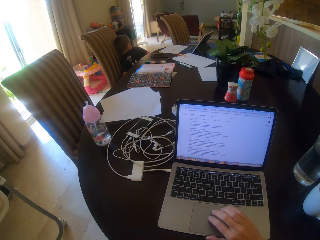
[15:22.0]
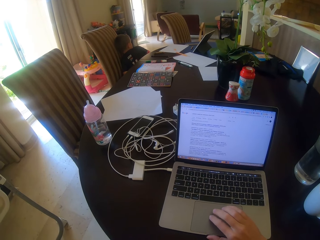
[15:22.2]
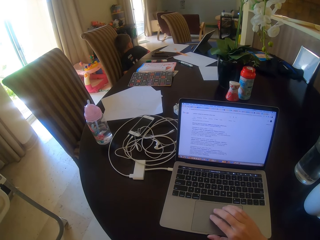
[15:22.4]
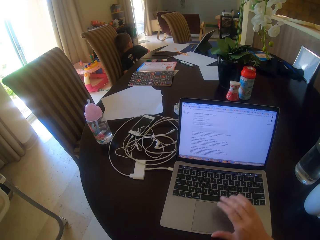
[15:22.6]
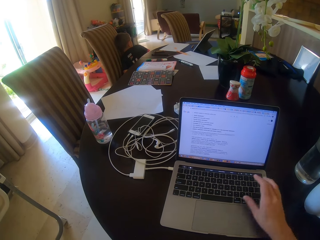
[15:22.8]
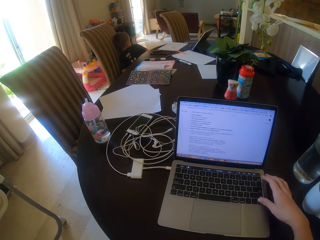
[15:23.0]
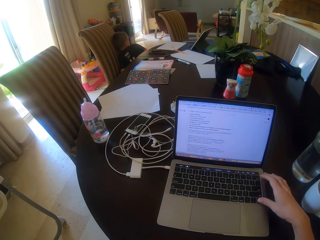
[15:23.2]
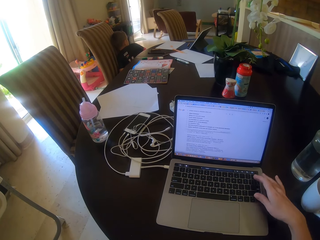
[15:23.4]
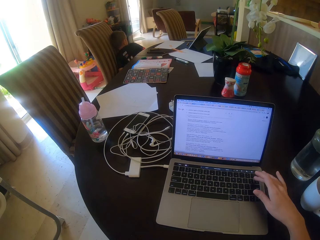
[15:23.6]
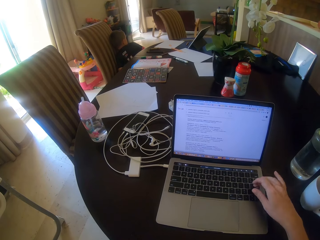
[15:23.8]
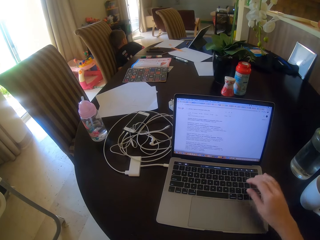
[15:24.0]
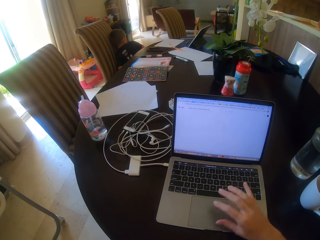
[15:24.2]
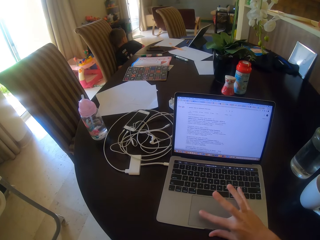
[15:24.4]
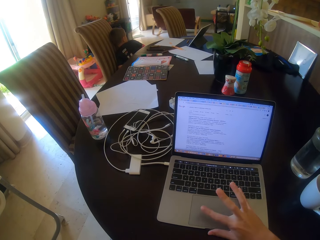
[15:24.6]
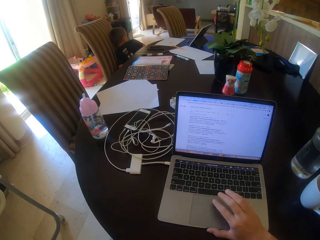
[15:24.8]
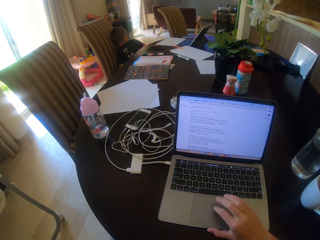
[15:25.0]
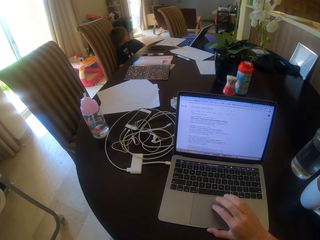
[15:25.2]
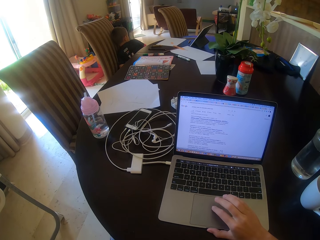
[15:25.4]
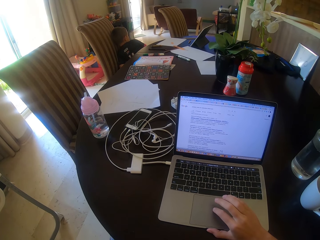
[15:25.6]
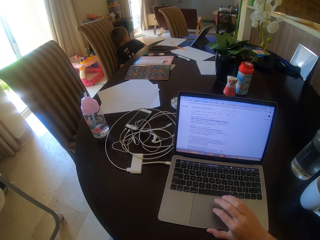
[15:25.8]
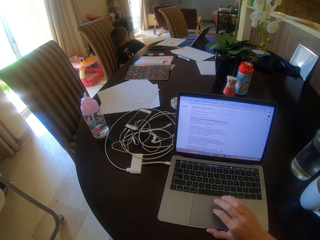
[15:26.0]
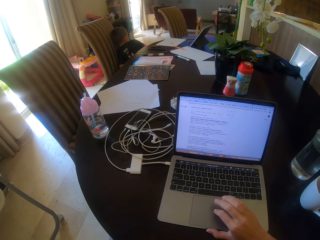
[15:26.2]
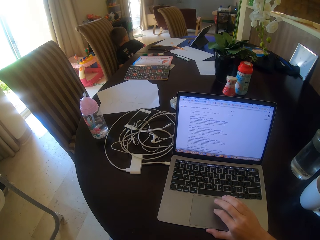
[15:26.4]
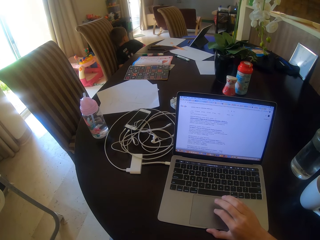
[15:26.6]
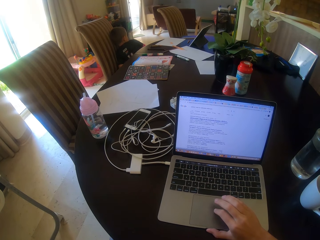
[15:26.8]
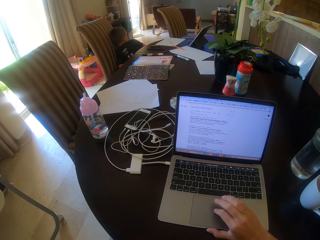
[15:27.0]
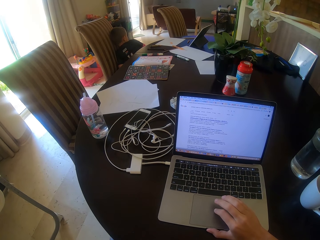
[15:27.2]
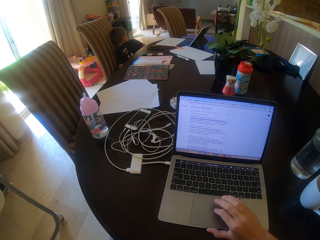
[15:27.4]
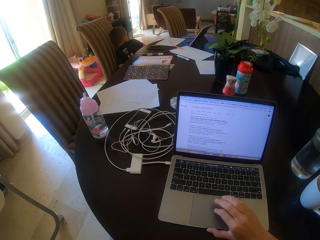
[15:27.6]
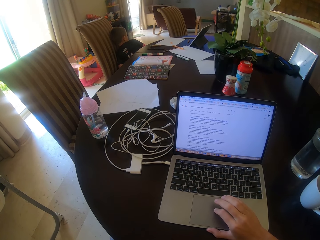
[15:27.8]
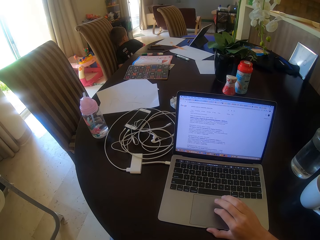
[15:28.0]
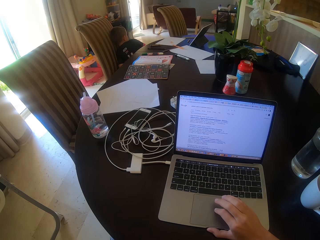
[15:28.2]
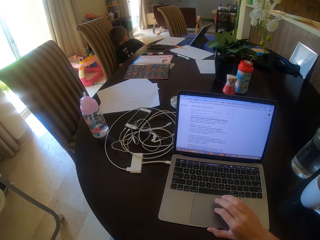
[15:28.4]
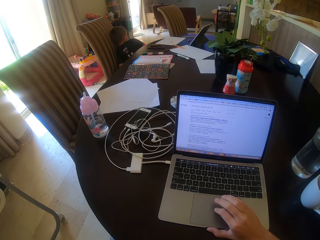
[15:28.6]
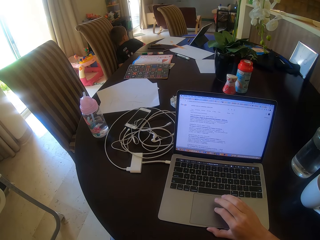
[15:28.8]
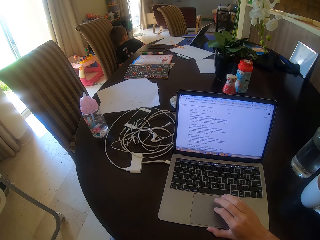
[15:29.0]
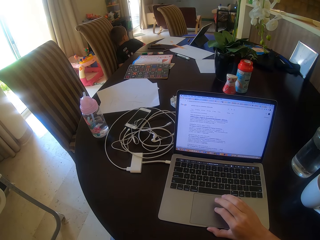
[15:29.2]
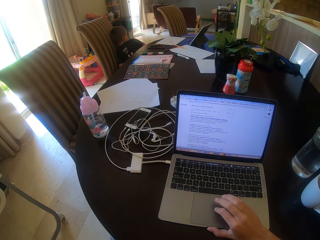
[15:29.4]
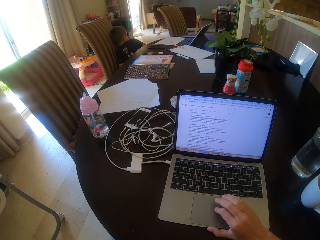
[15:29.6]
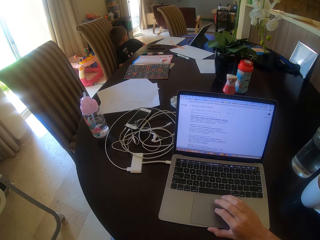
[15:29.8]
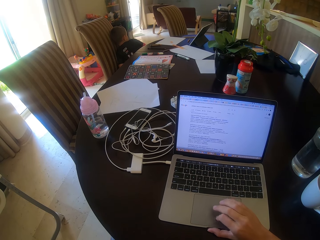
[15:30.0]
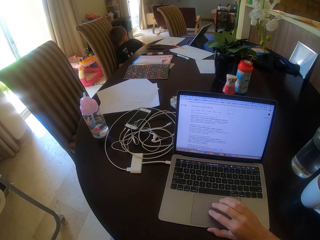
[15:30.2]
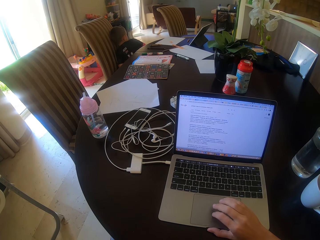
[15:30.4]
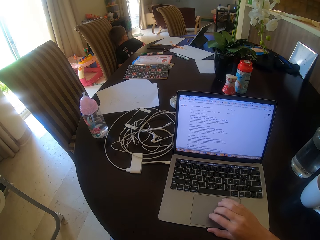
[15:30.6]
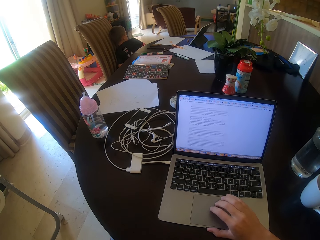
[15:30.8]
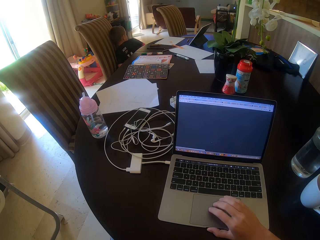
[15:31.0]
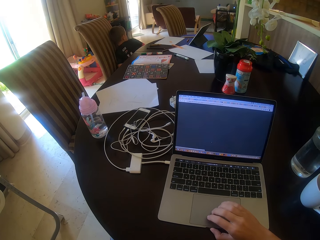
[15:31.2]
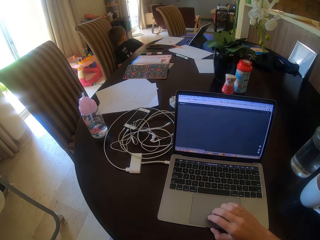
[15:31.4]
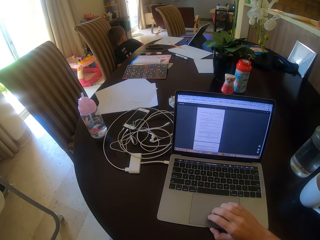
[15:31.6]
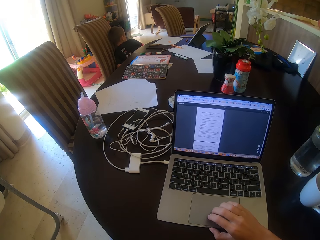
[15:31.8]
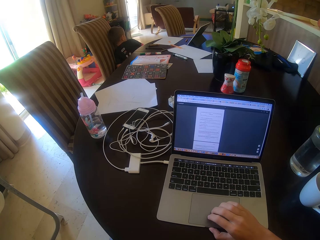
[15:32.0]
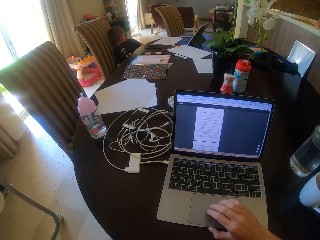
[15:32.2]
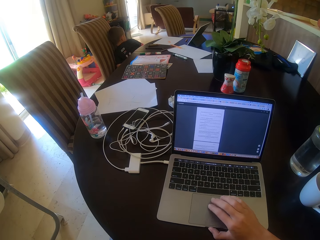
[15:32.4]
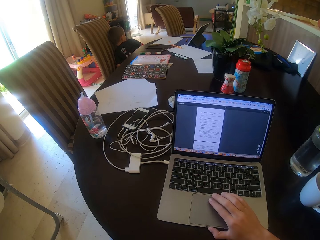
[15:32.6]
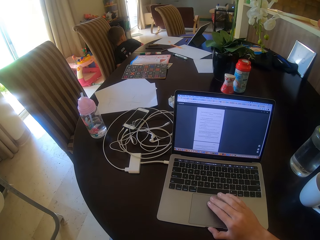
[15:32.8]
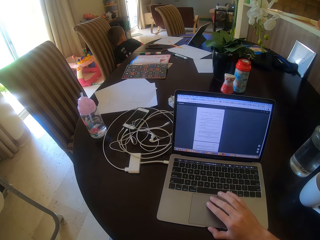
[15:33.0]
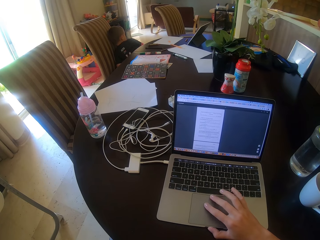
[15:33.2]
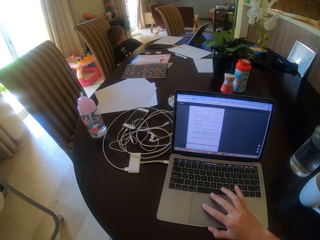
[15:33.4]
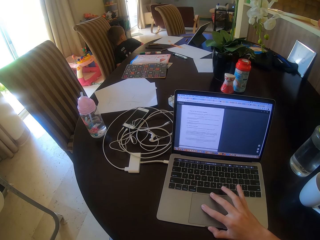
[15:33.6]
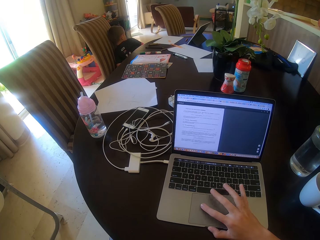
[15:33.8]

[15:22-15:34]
The camera wearer types on the keyboard. They touch the touchpad.

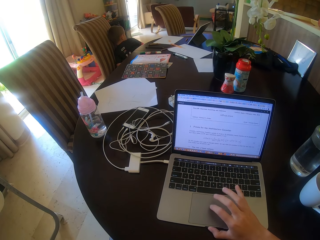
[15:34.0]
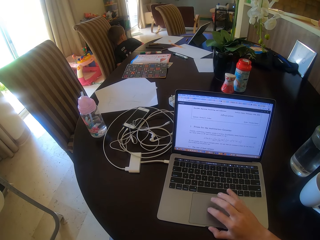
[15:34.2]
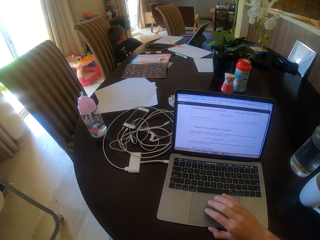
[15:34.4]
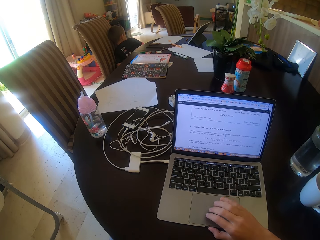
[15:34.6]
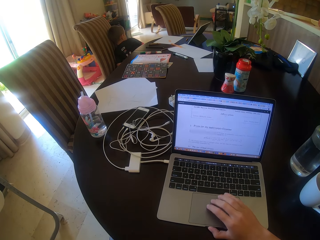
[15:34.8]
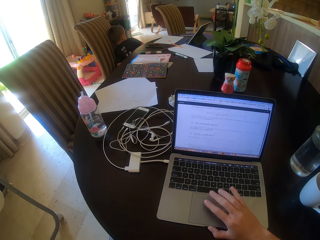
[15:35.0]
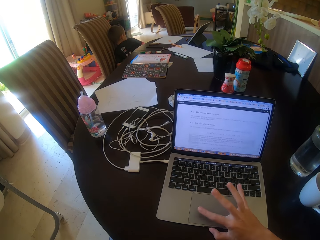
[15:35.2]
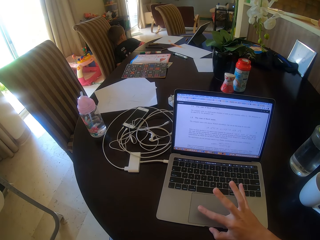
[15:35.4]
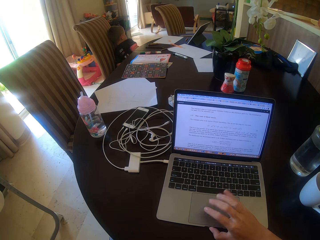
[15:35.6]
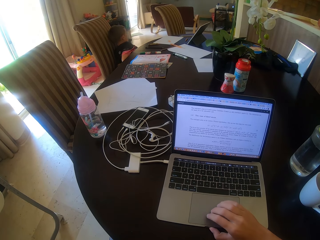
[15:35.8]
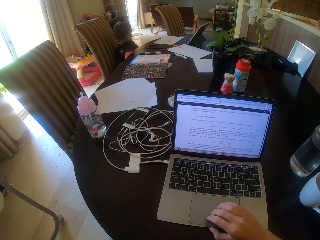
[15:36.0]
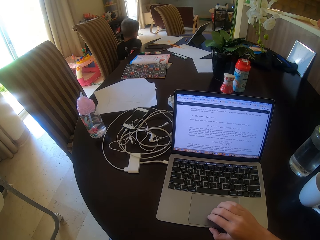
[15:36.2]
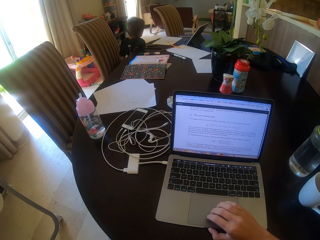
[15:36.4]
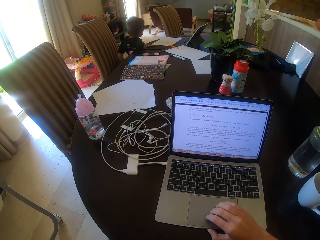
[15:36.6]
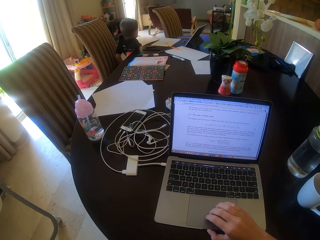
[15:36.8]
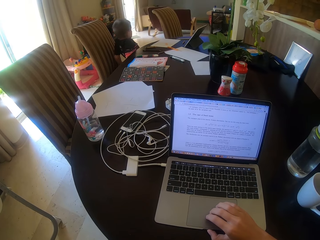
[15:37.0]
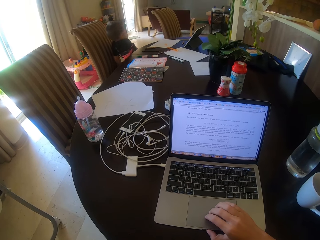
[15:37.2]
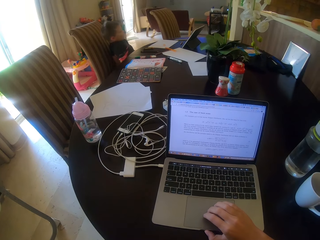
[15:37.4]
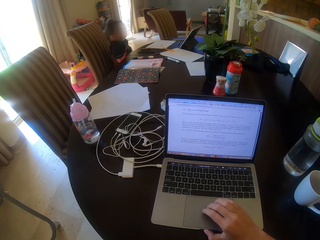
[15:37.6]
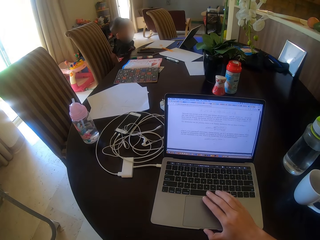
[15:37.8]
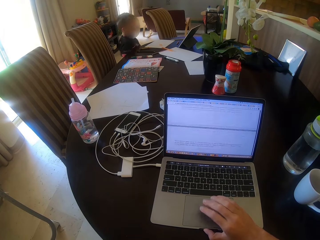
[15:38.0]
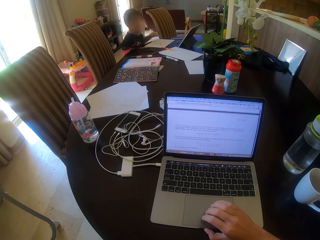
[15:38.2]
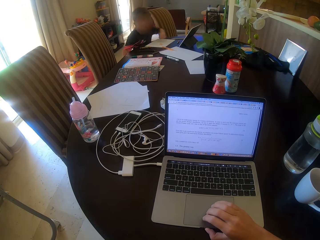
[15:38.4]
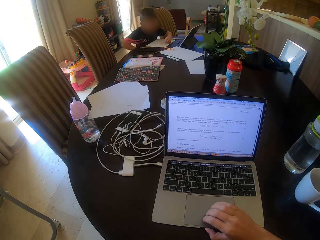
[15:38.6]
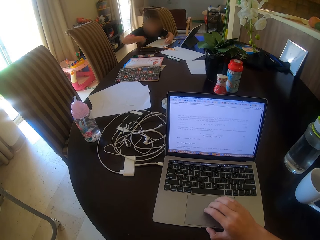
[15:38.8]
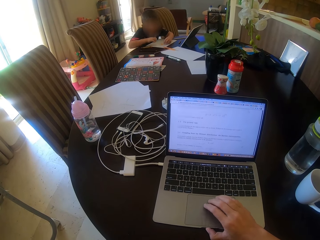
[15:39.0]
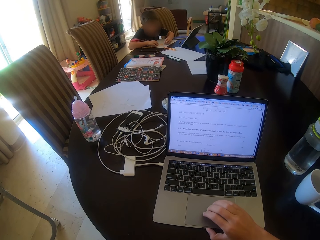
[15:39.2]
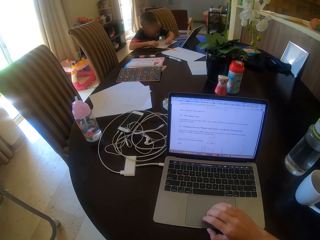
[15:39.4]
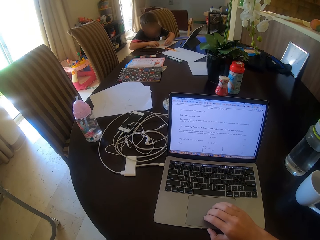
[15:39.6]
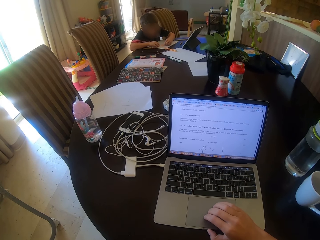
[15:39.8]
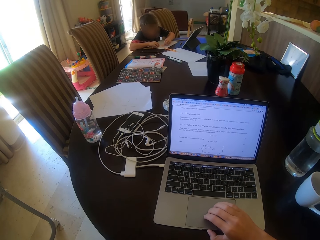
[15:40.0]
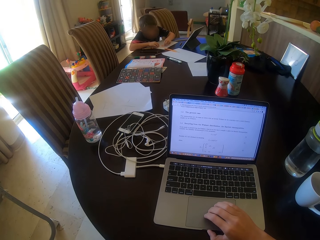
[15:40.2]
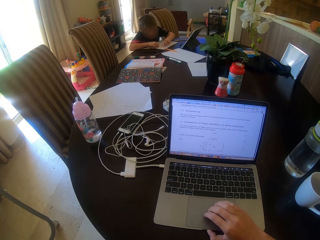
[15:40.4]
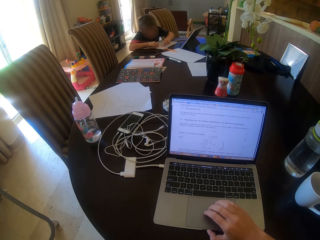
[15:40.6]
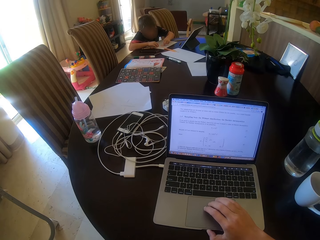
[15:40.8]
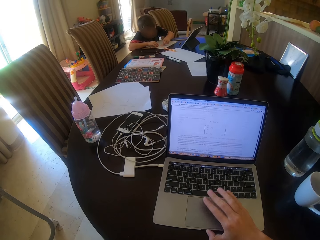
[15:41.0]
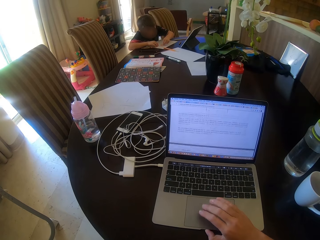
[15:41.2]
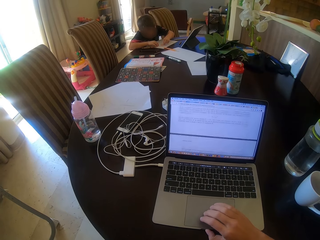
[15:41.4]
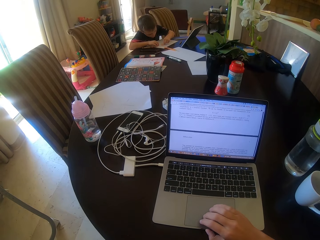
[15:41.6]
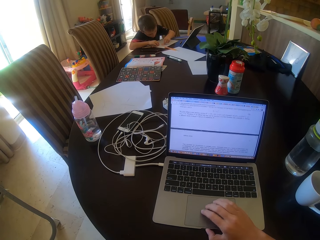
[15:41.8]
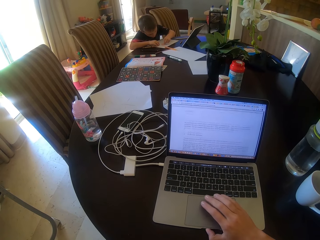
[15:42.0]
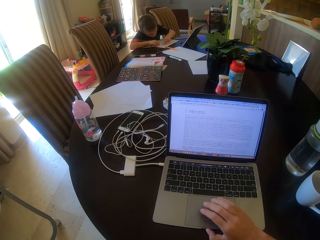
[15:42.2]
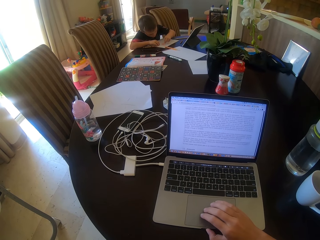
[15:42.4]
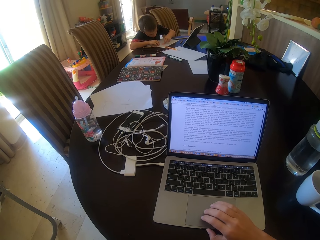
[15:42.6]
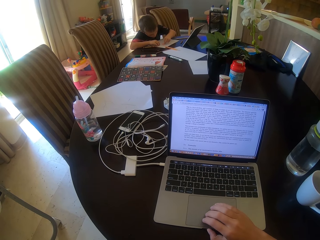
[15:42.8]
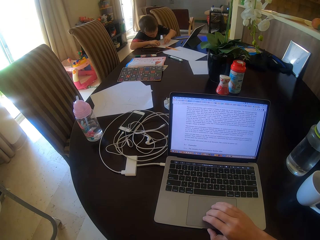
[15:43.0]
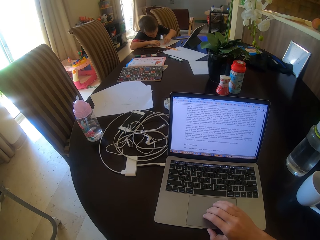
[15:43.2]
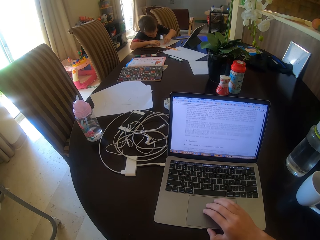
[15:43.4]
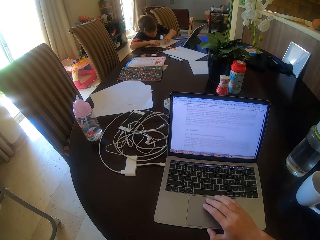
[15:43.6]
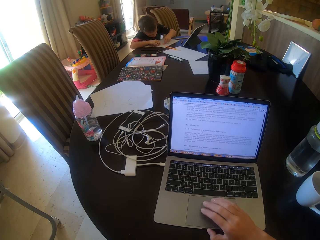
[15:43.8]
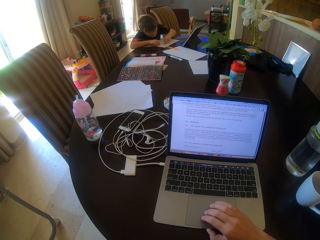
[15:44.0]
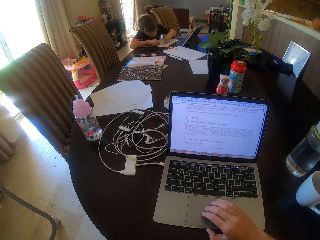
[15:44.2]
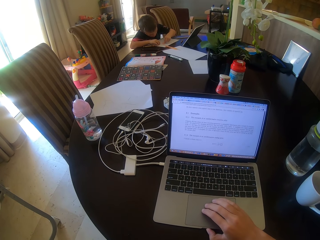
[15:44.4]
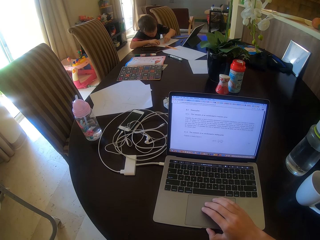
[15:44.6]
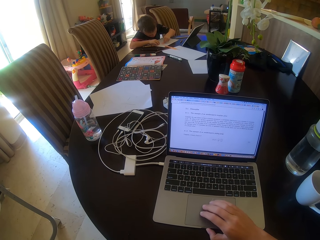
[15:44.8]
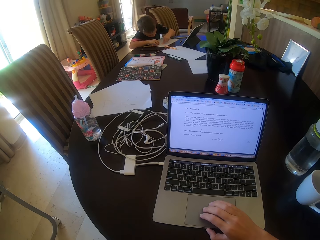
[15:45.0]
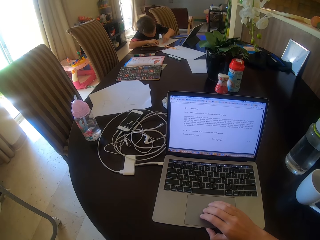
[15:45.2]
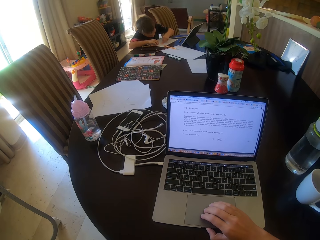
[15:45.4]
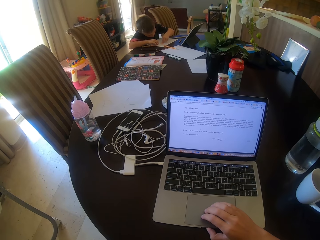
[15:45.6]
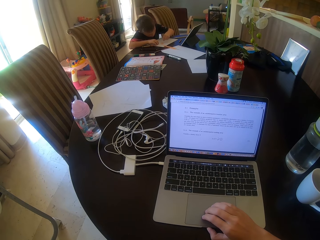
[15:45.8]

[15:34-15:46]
A child writes on the paper. The camera wearer taps the laptop.
